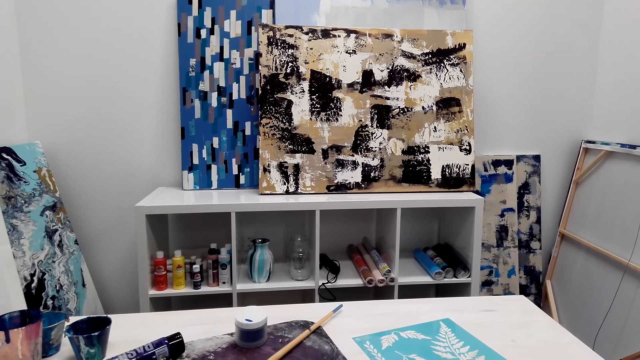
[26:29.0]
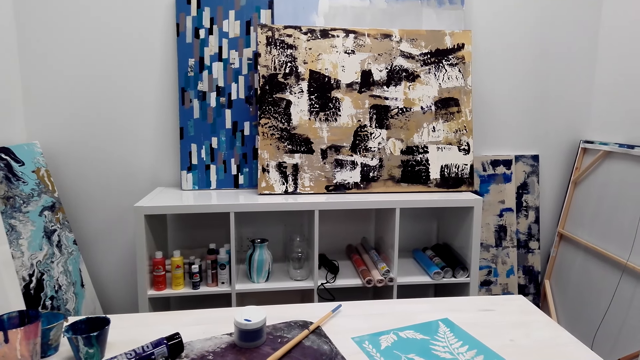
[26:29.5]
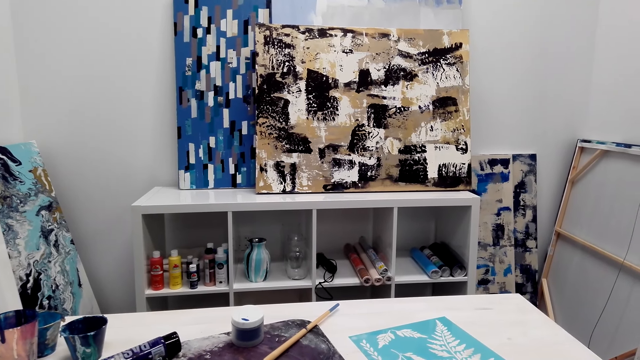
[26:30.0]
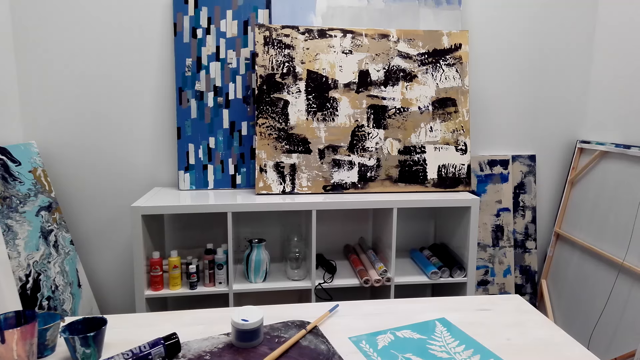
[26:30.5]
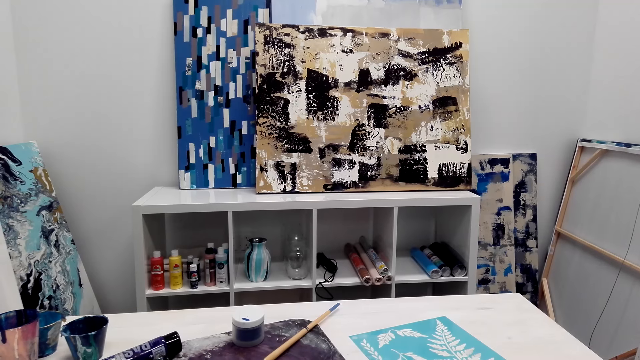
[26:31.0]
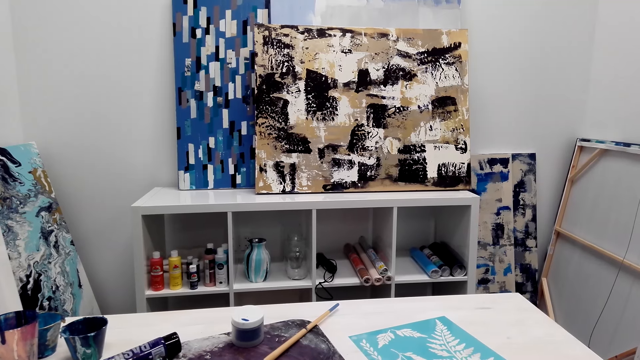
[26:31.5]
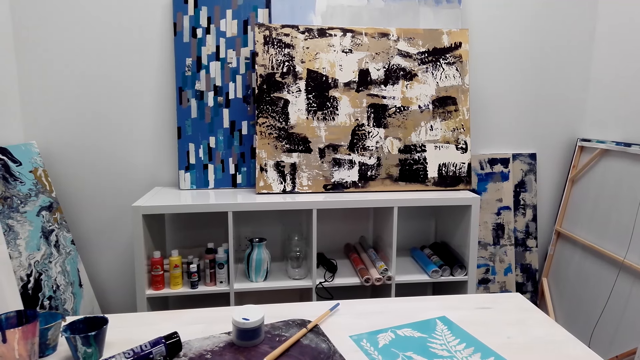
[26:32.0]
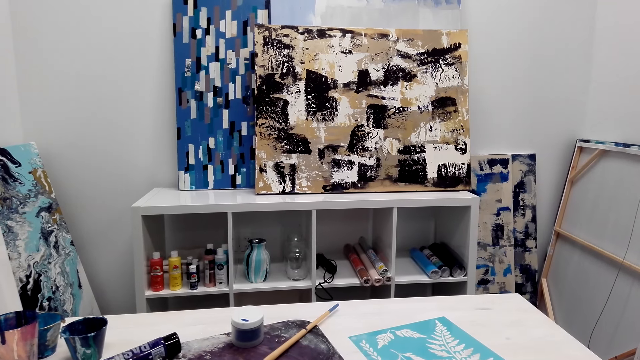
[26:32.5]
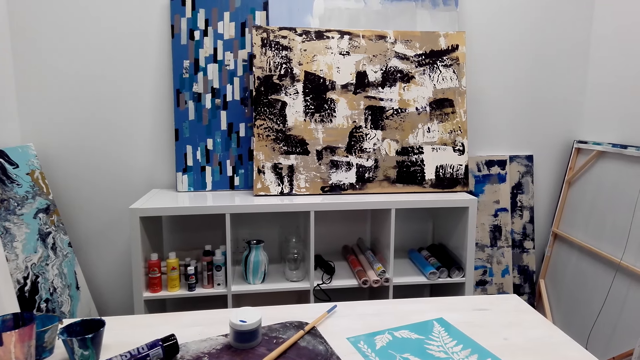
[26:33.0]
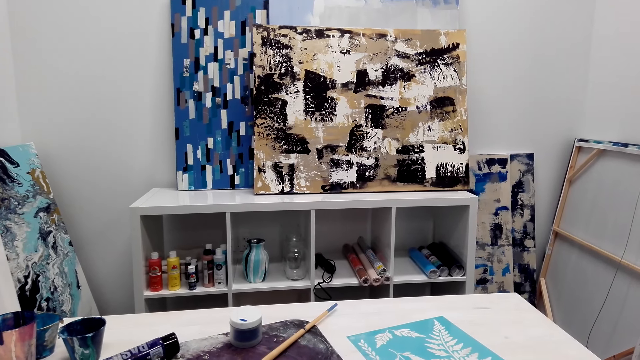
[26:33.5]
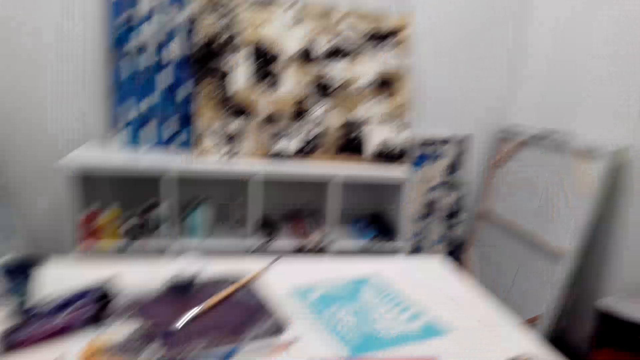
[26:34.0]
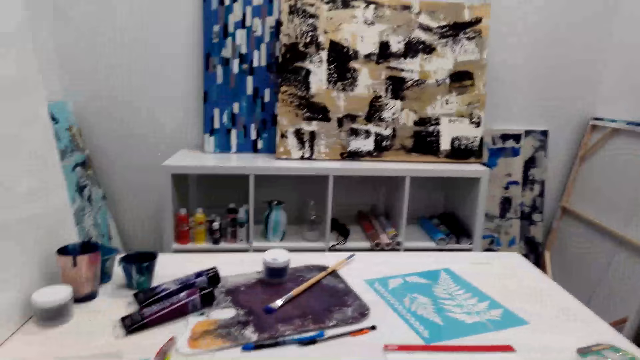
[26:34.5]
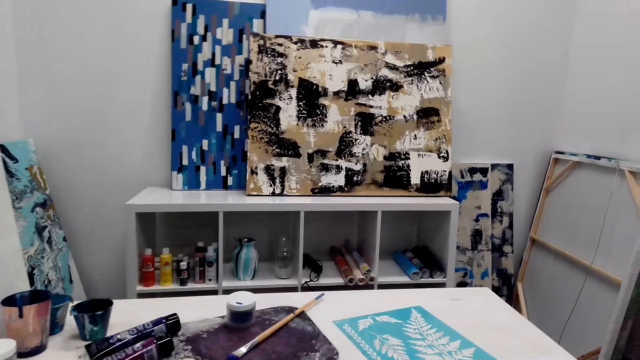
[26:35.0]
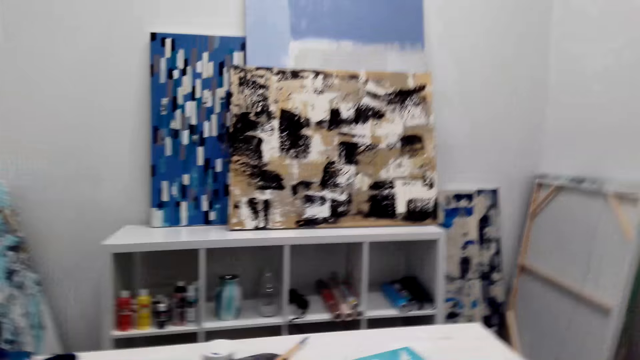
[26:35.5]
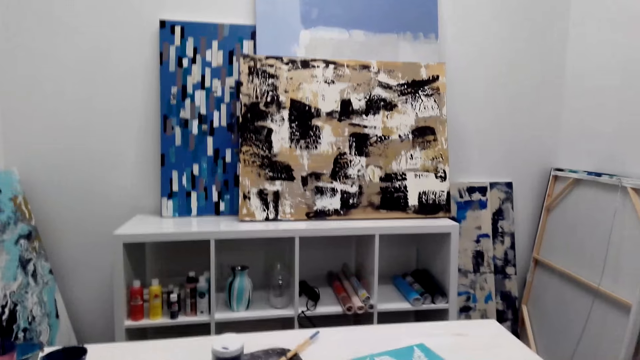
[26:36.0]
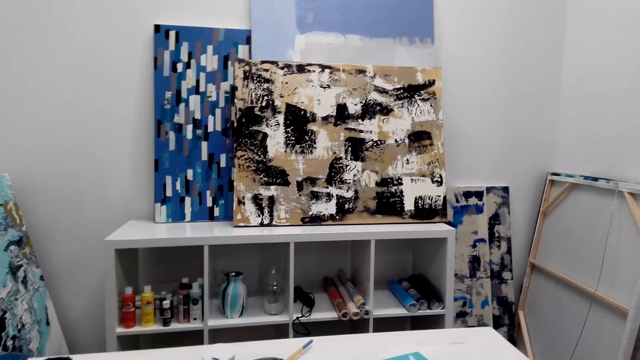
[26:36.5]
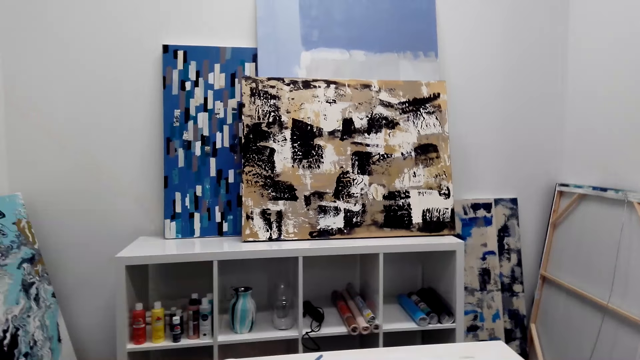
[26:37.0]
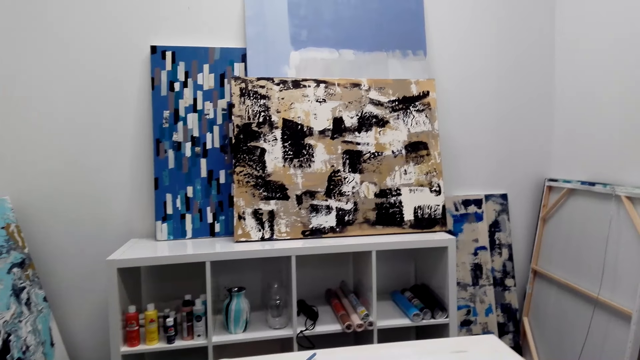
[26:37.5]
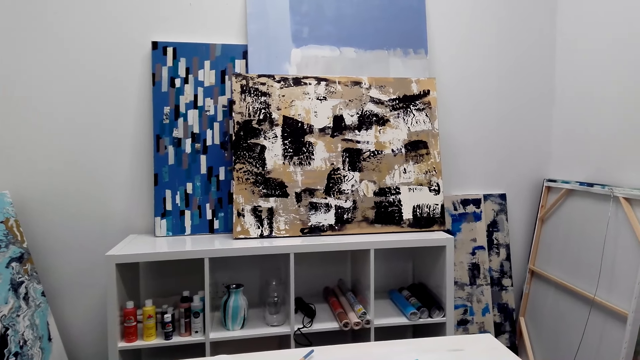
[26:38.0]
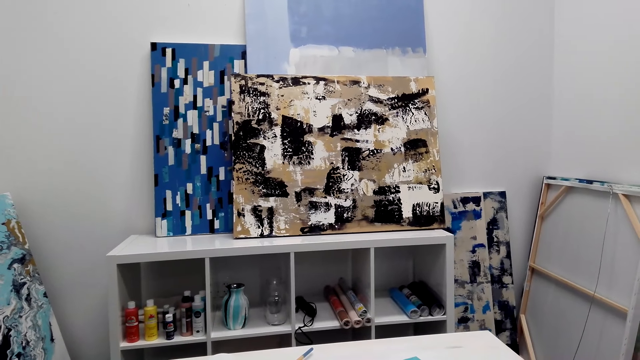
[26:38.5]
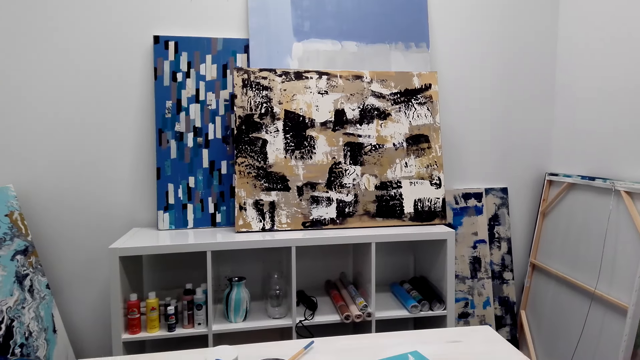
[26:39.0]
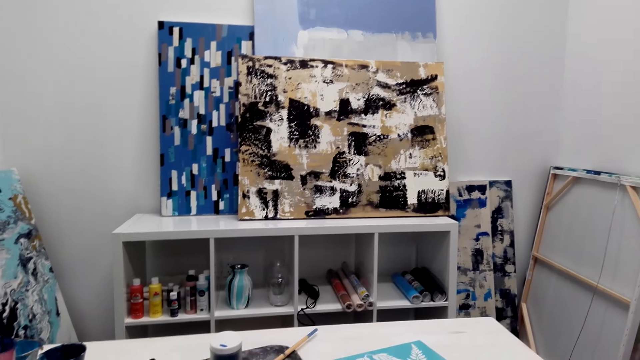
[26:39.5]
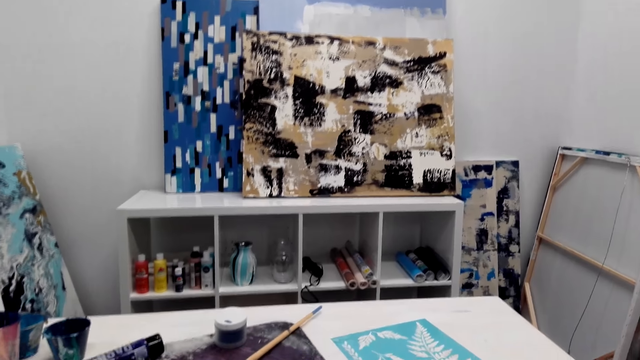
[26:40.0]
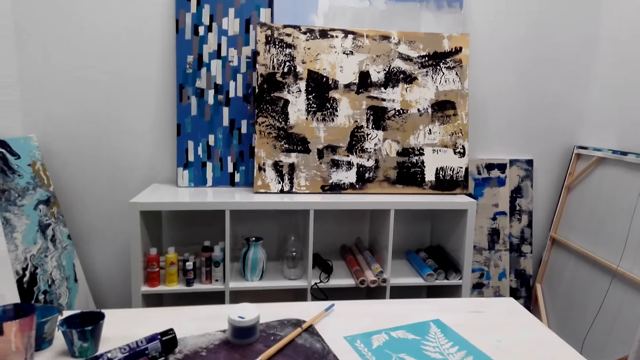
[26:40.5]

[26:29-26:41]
The person talks with the camera wearer. The camera wearer talks with the person.

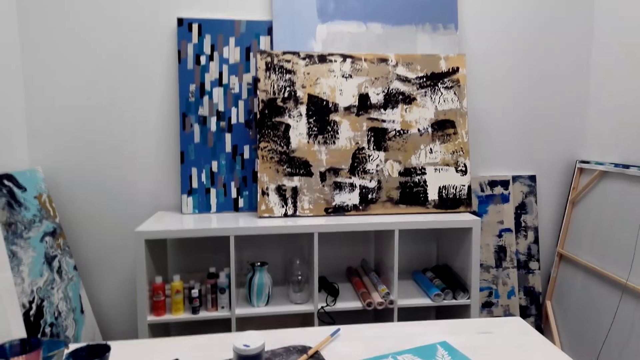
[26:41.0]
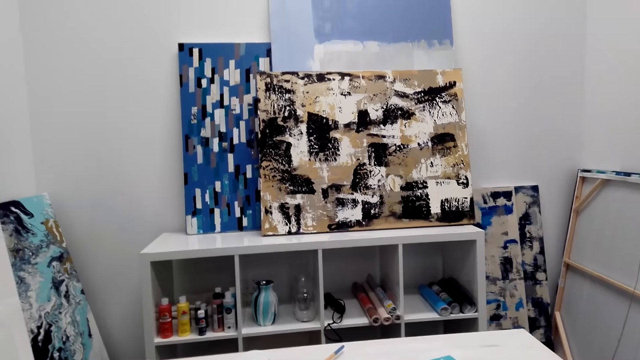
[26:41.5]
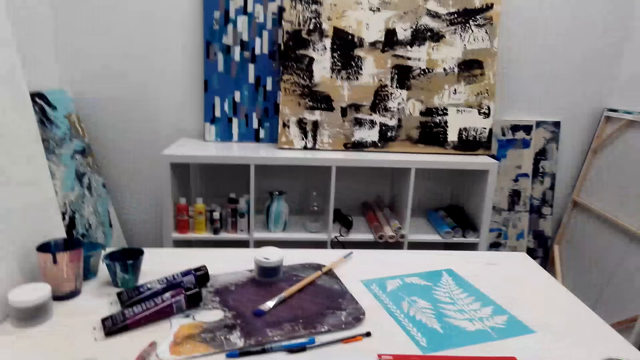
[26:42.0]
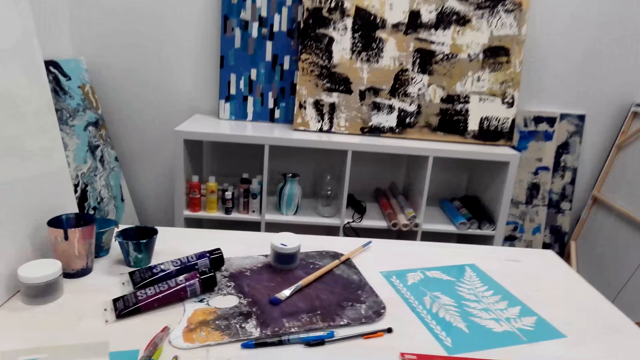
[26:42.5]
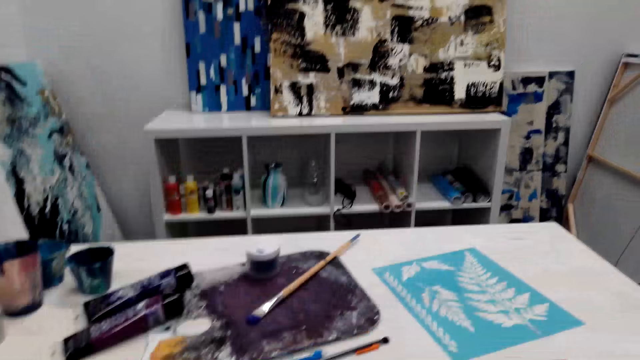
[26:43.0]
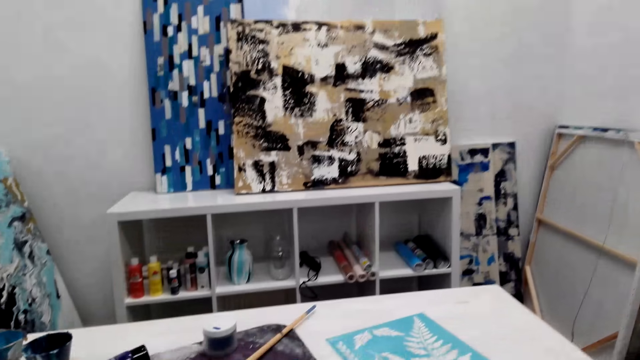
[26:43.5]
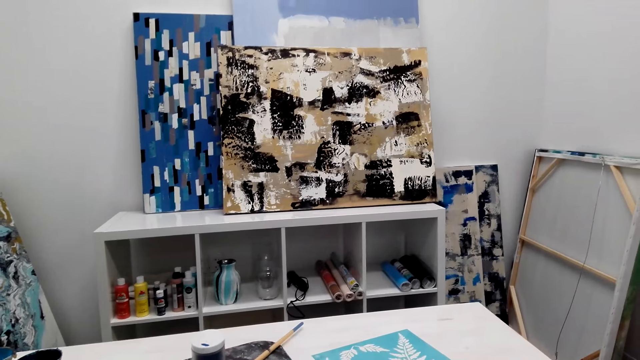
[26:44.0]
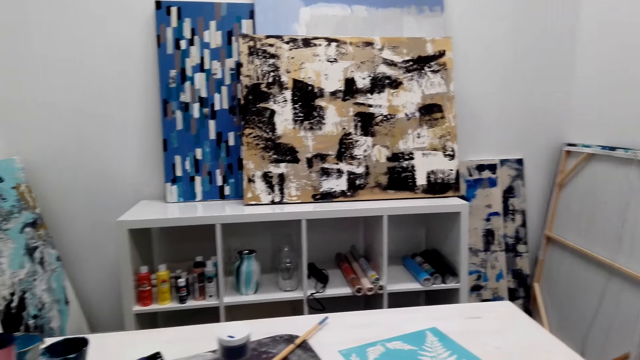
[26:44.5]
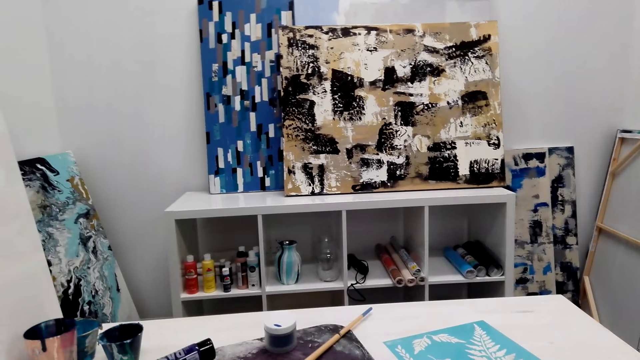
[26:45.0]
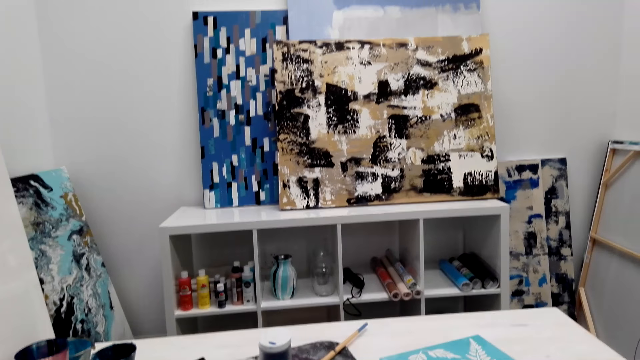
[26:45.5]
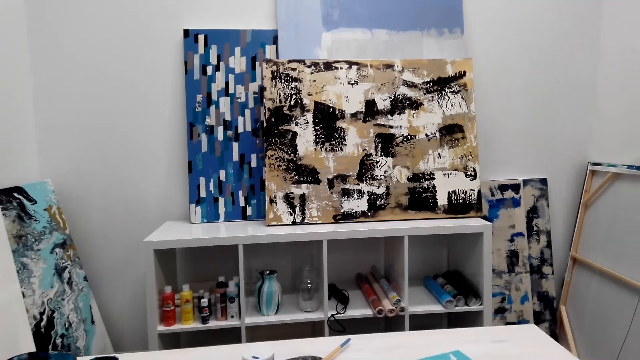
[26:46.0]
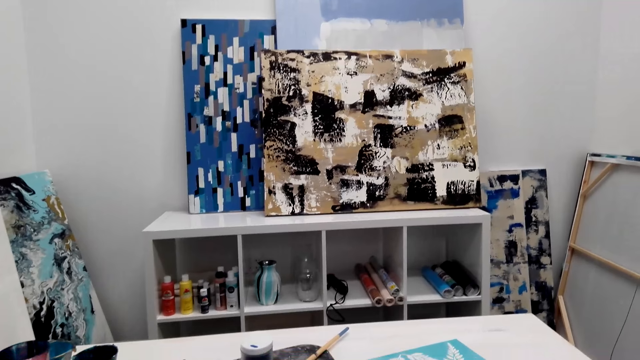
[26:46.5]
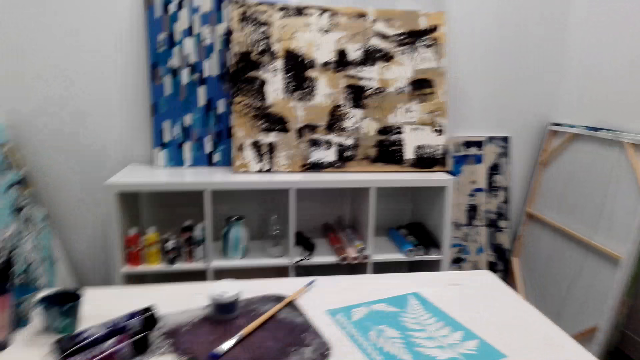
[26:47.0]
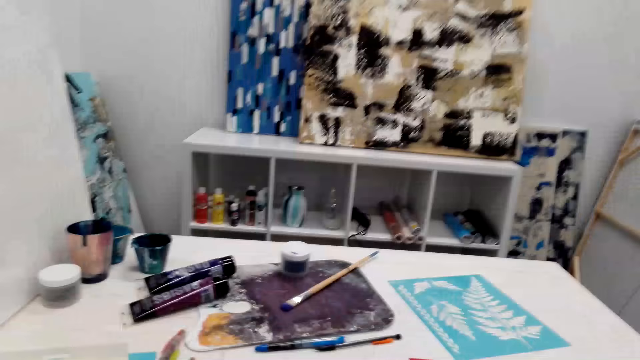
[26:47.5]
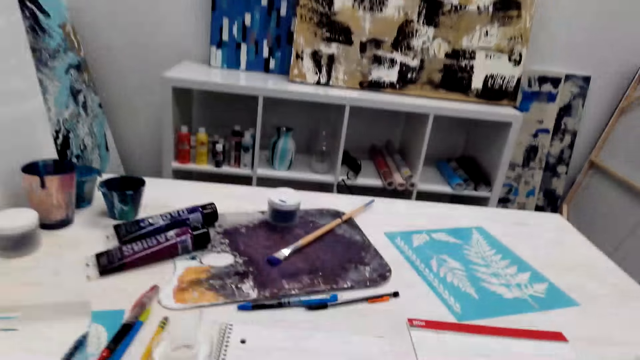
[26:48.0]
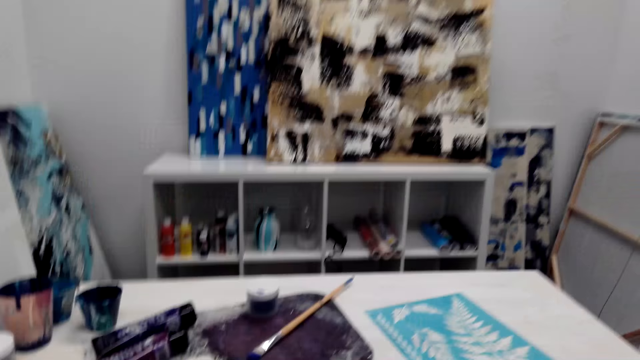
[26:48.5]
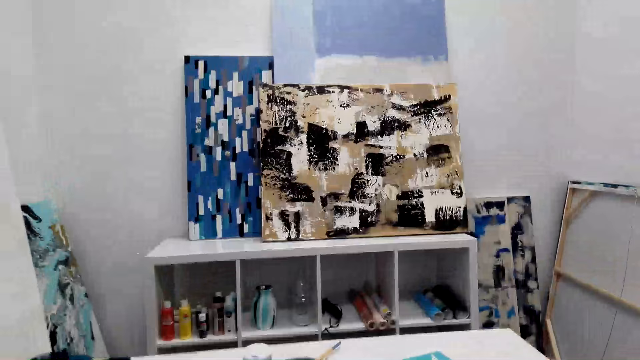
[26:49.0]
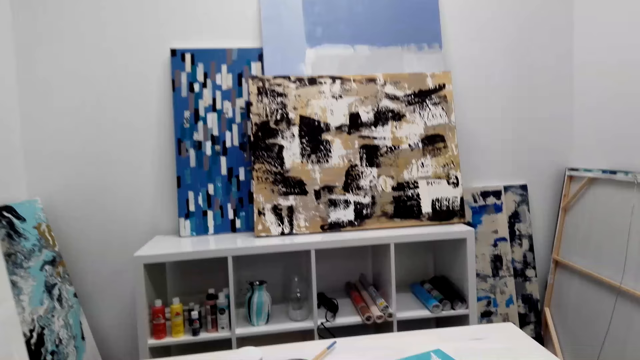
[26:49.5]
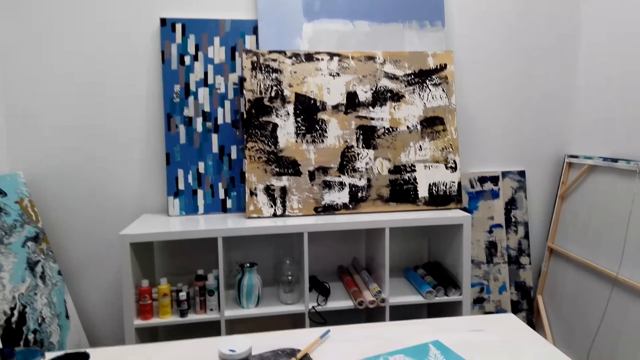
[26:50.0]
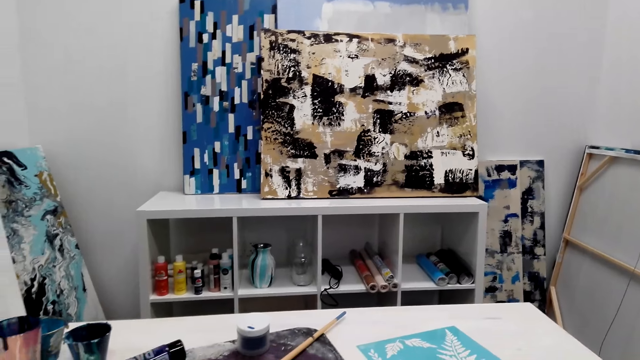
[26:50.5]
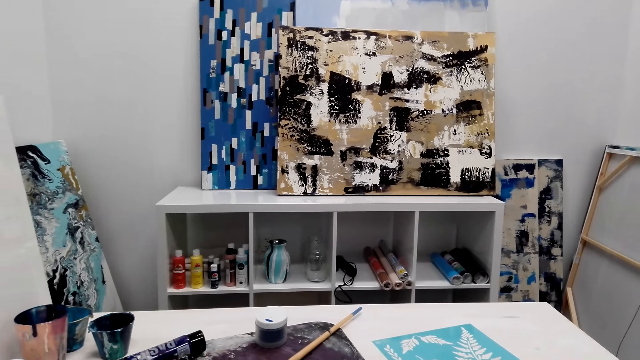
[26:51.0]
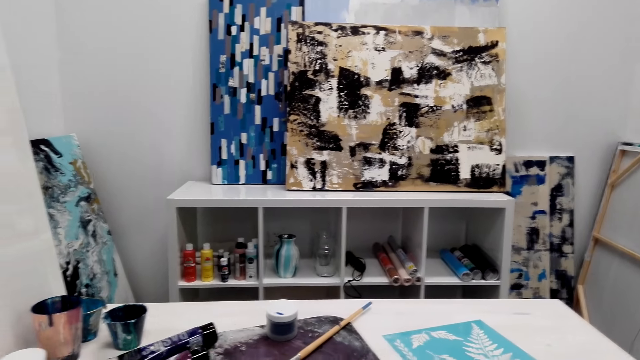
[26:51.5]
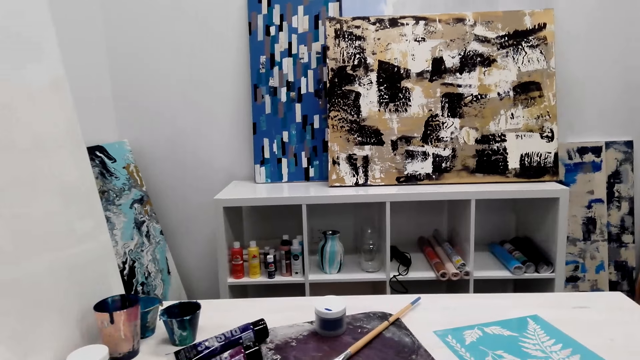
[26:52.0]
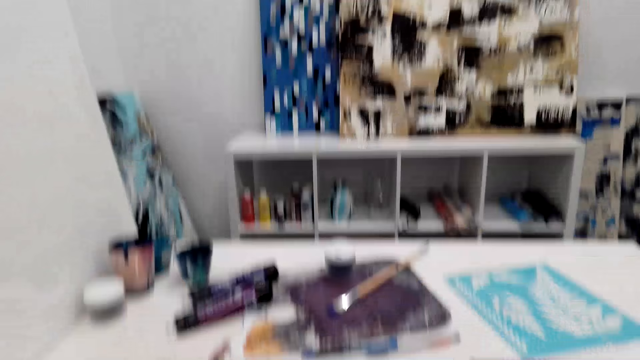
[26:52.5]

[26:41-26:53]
The camera wearer laughs. They talk with the person.
